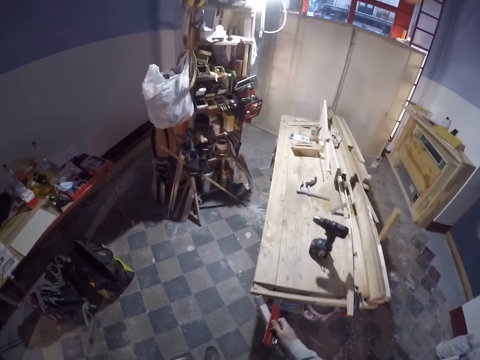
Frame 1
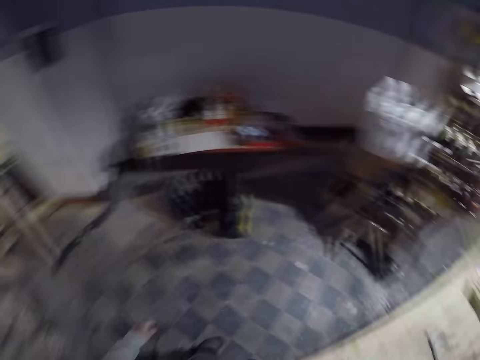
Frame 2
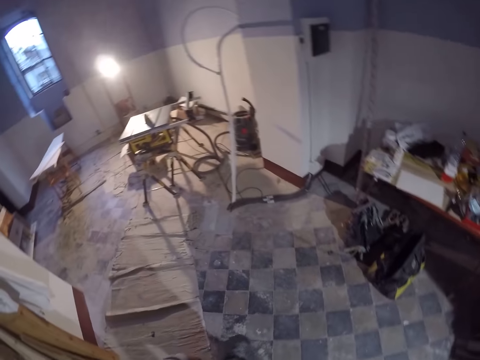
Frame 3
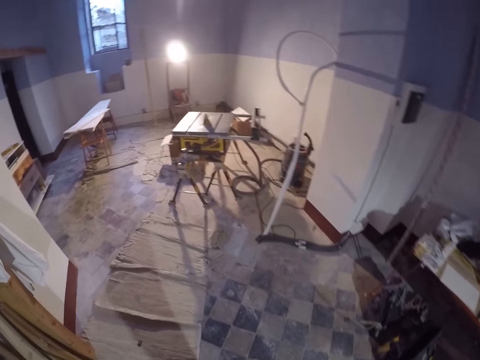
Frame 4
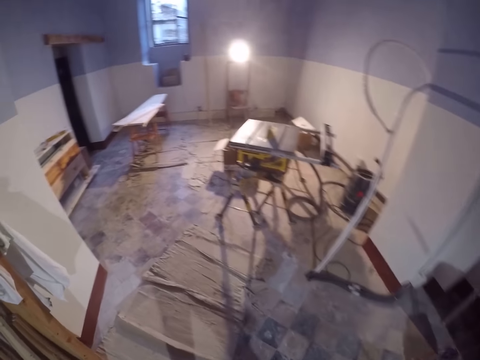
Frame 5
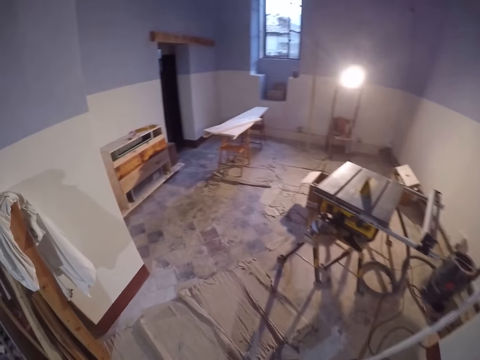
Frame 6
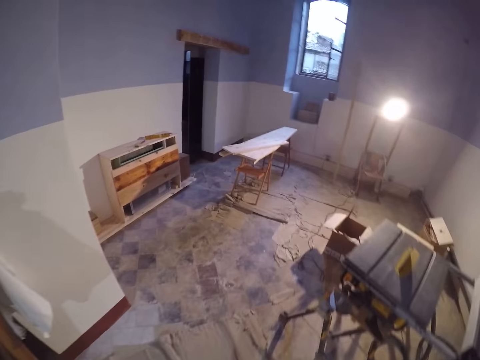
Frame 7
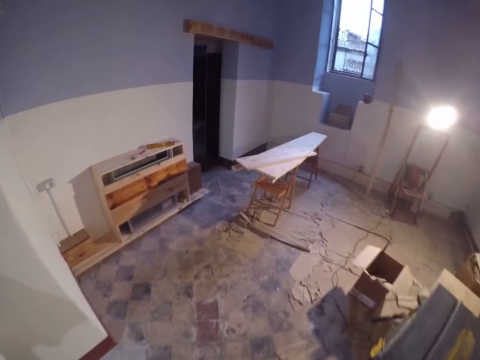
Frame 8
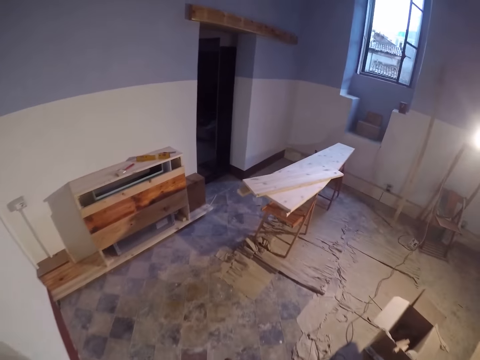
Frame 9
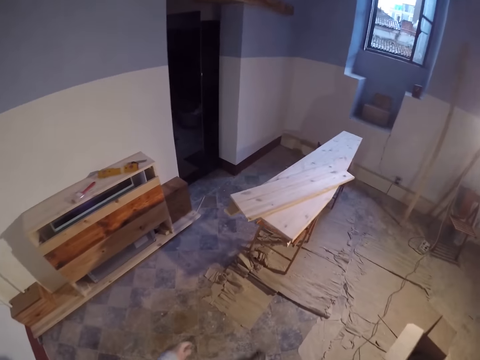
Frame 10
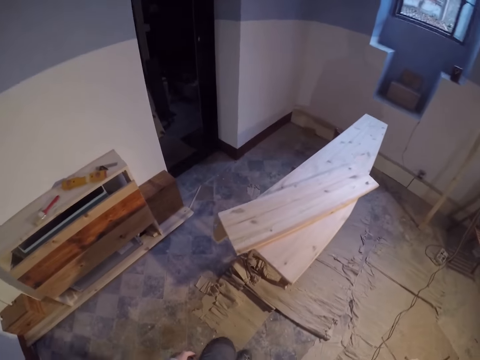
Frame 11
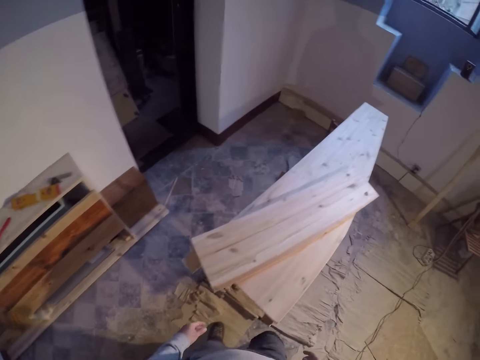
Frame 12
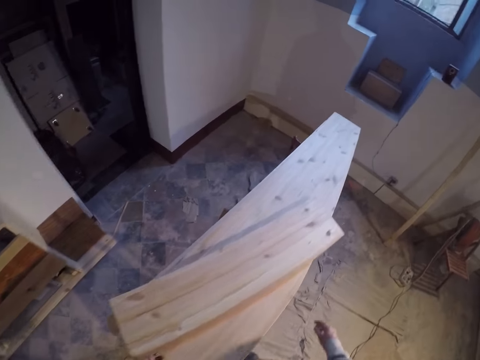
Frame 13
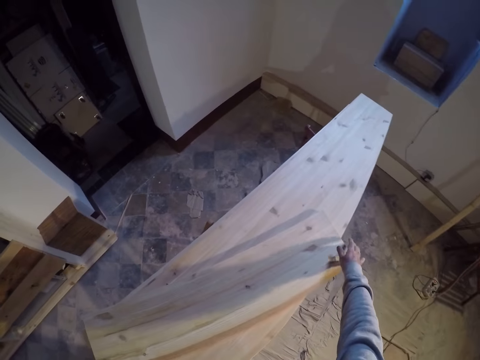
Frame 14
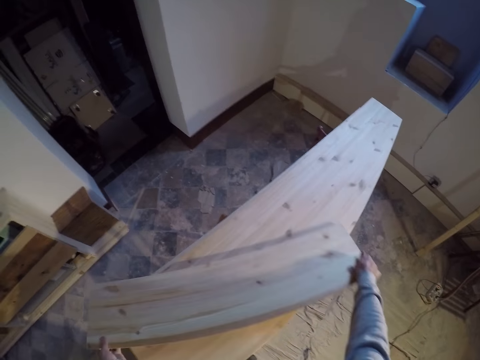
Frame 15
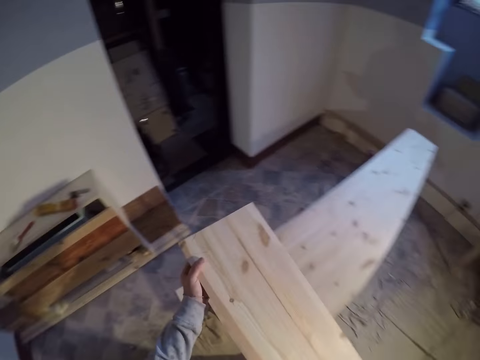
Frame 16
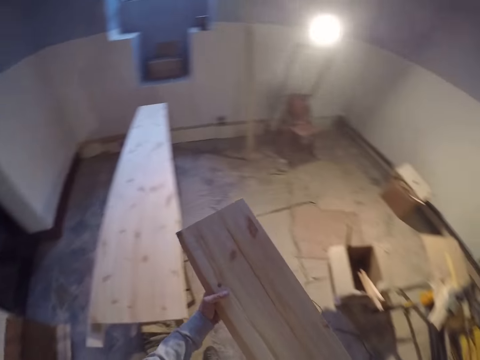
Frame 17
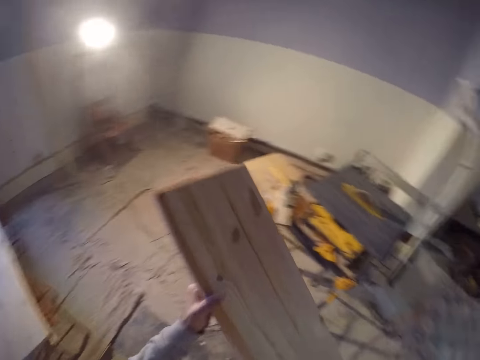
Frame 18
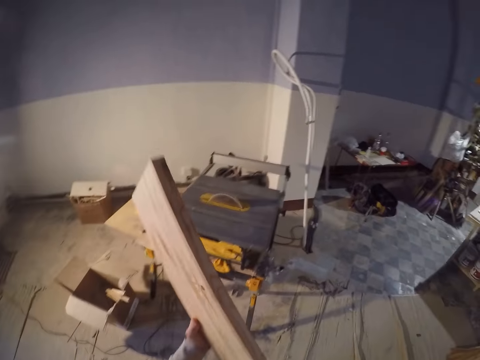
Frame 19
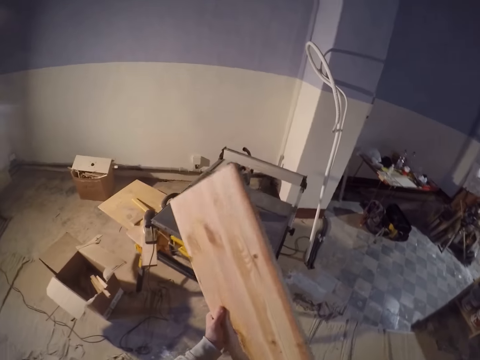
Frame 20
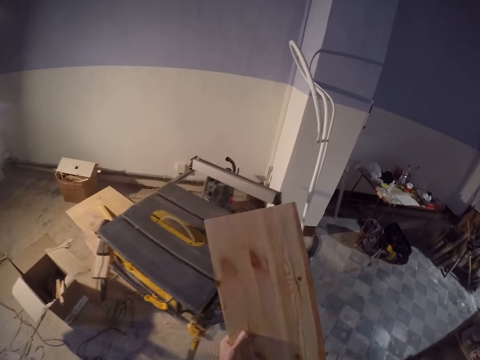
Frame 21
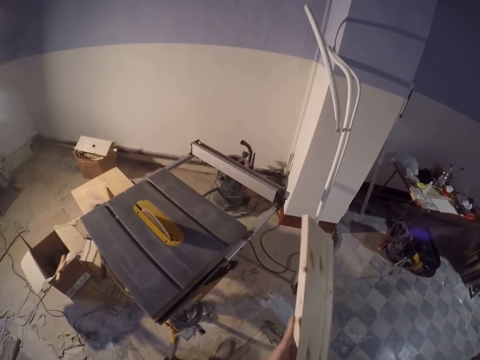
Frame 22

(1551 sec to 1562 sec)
The camera wearer places the ruler on the workshop table and walks towards the workshop table. They pick up the wood. They carry the piece of wood from the wooden table with both hands.

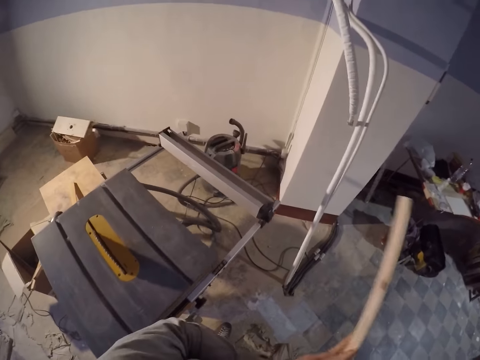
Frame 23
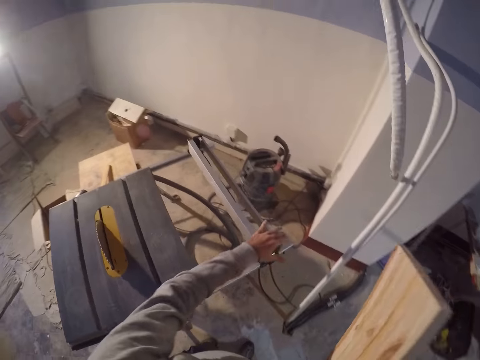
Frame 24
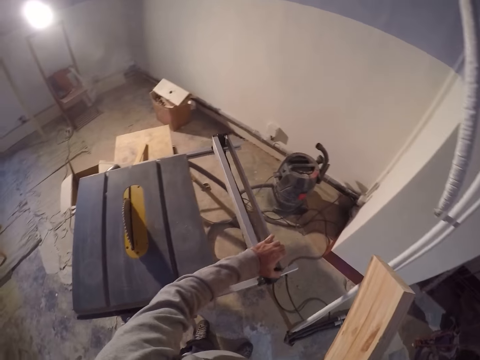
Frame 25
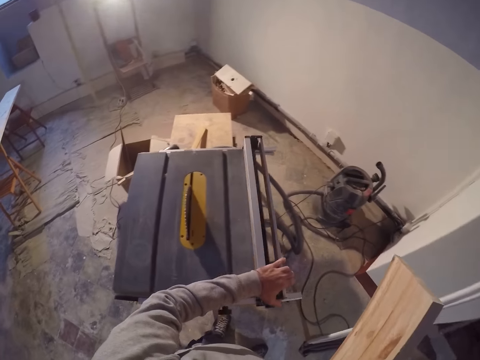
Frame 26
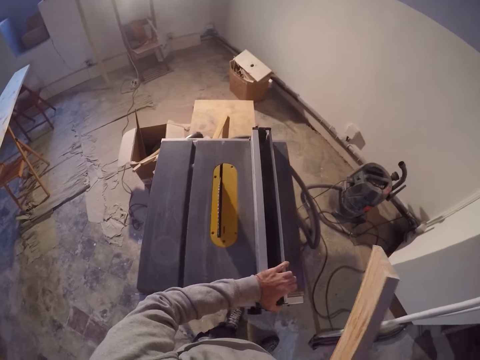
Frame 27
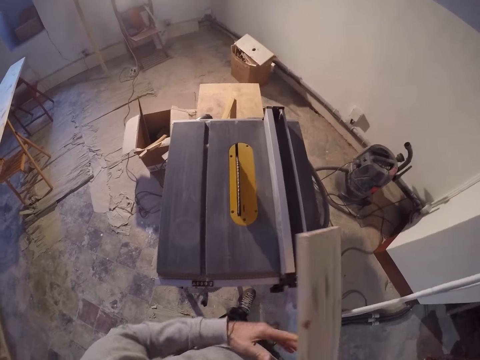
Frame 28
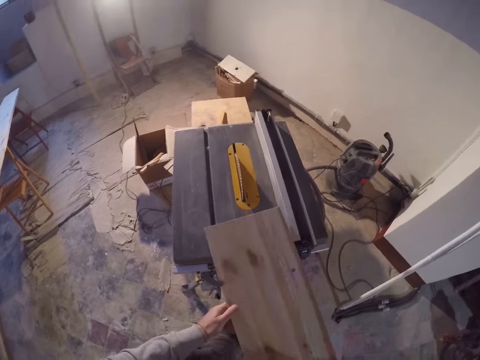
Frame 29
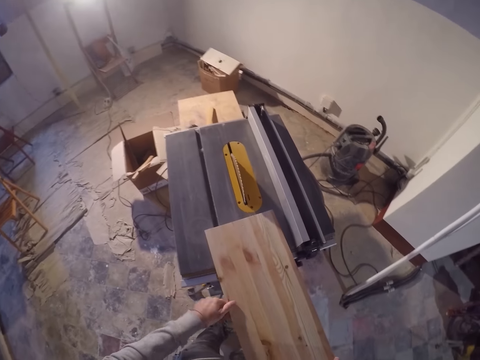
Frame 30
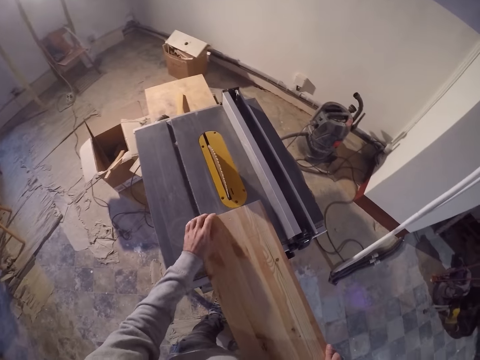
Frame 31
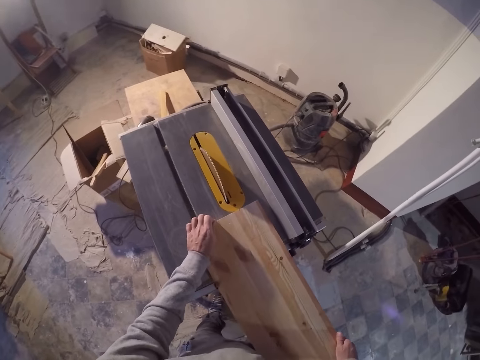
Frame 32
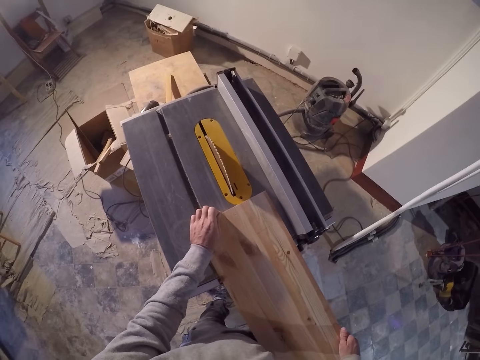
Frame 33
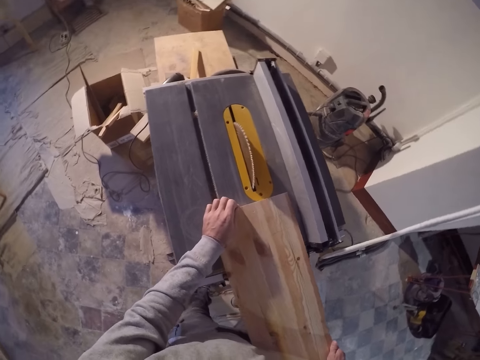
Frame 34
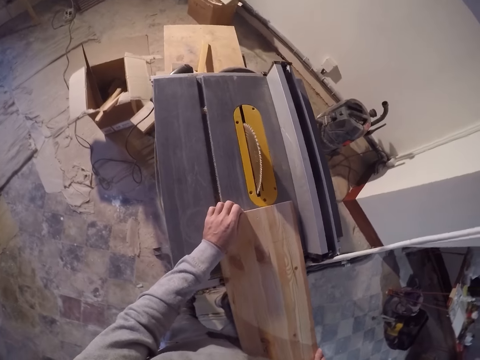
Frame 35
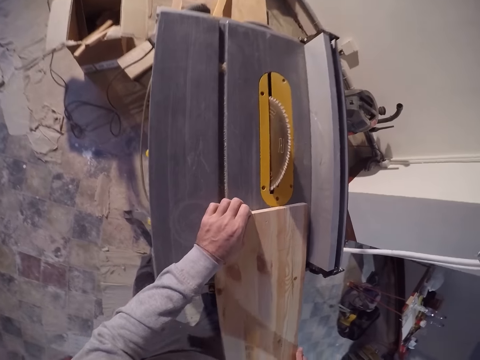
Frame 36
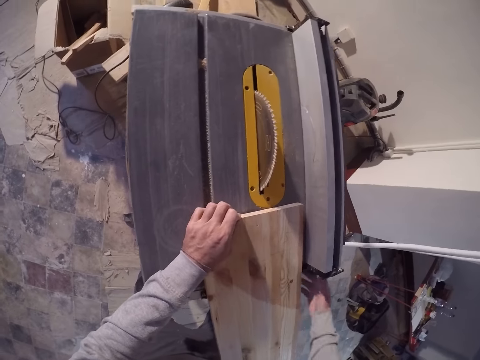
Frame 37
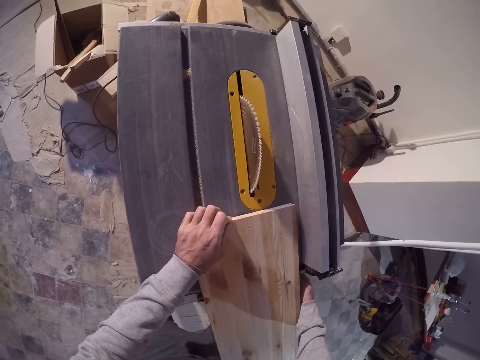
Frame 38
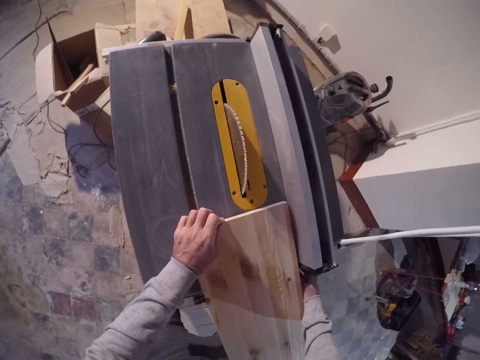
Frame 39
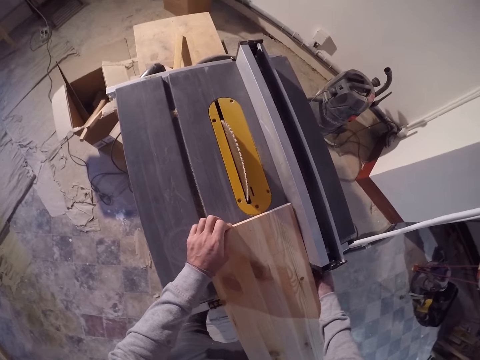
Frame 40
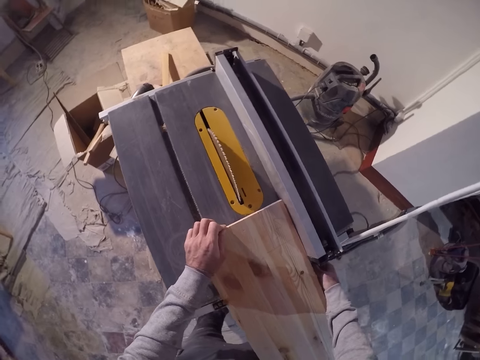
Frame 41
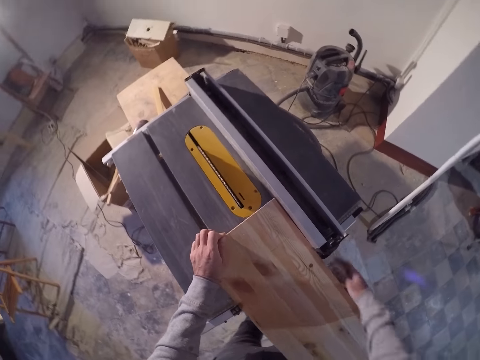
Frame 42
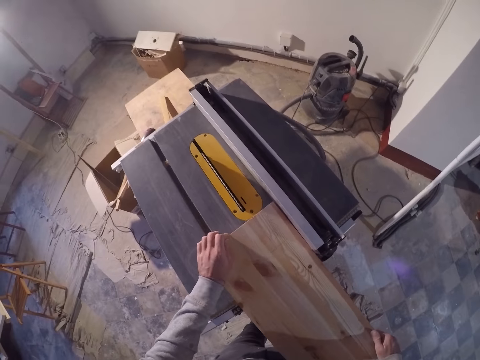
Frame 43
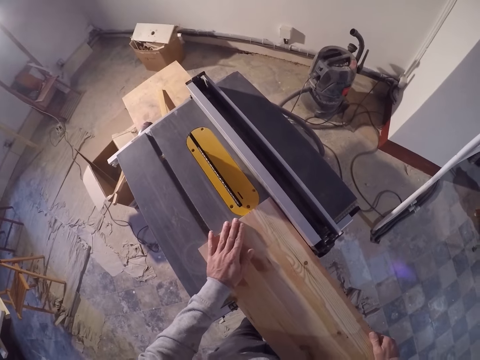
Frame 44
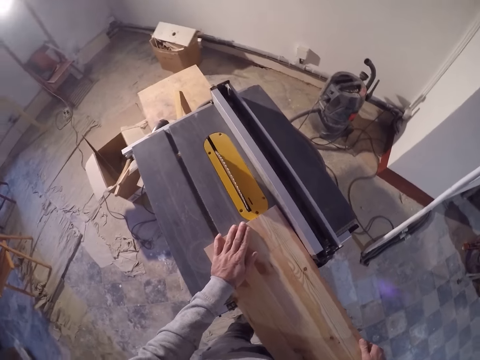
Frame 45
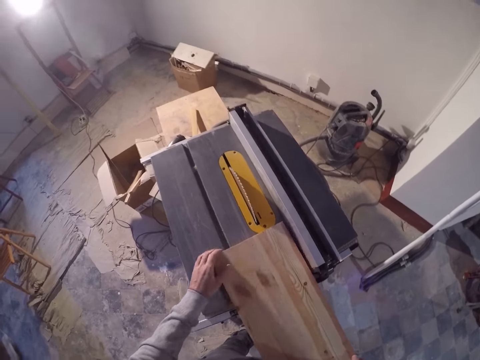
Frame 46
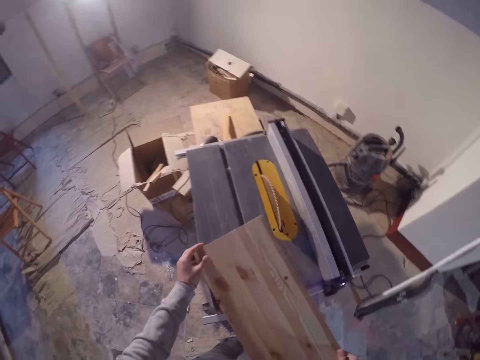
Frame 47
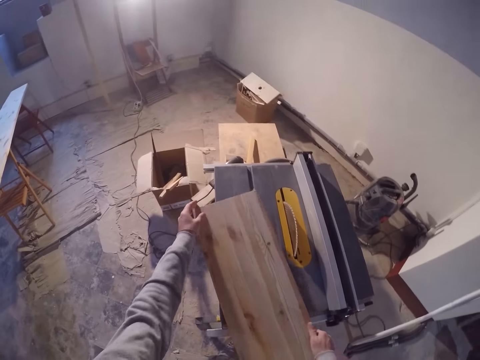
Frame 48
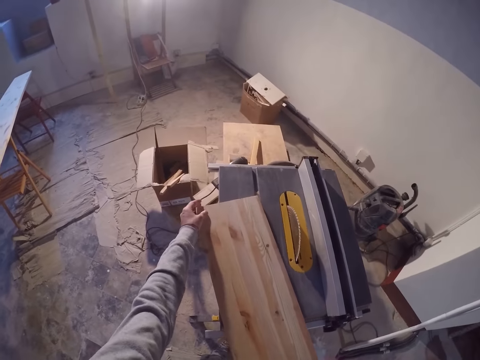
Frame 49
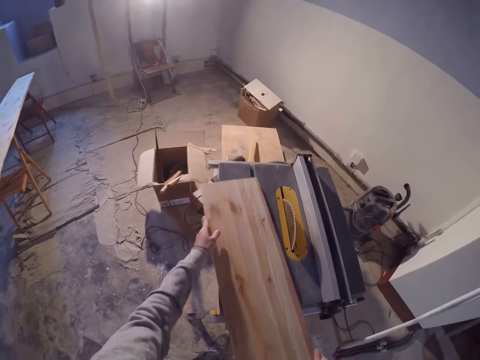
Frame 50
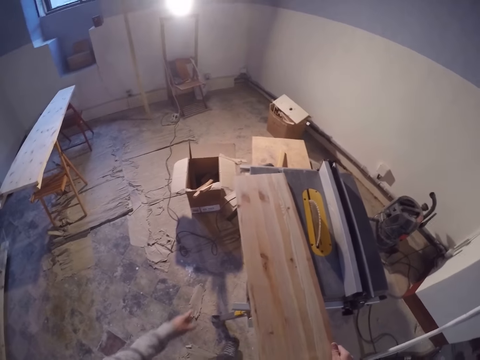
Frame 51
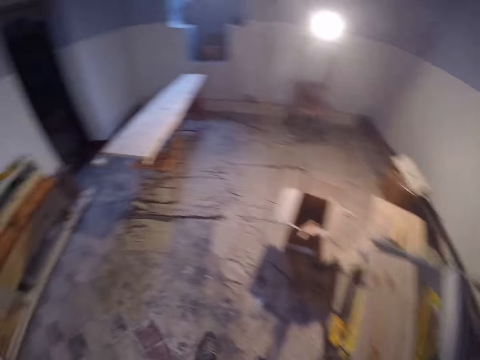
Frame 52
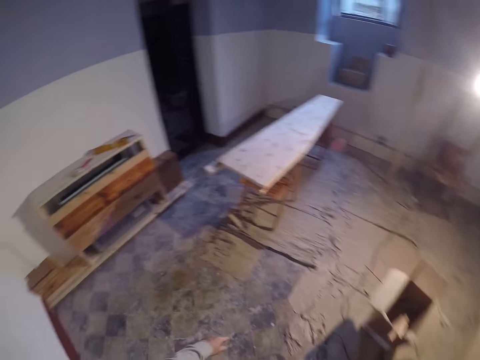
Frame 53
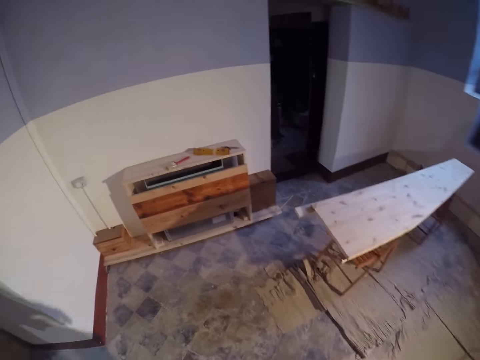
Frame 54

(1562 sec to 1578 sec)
The camera wearer adjusts the fence of a table saw with his left hand. He places the piece of wood on the table of the table saw with both hands. He adjusts the fence locking lever with his right hand. He places the piece of wood on the table of the table saw with both hands. He walks around the workshop.
